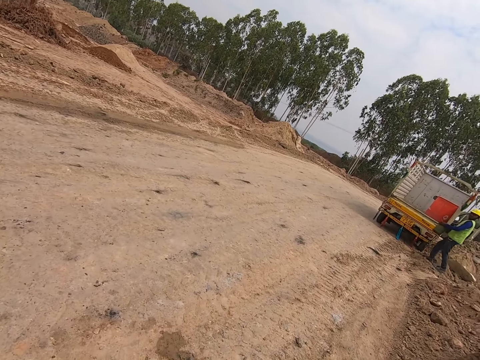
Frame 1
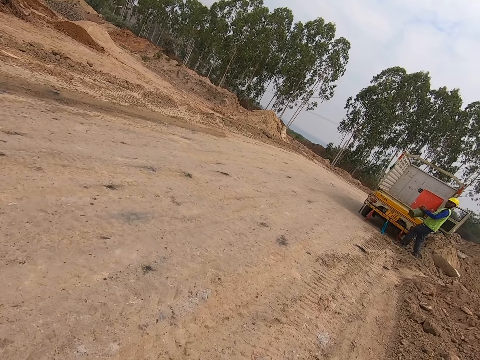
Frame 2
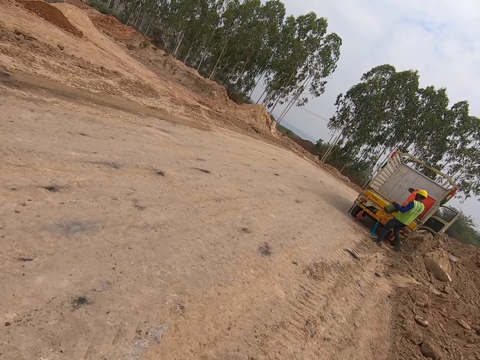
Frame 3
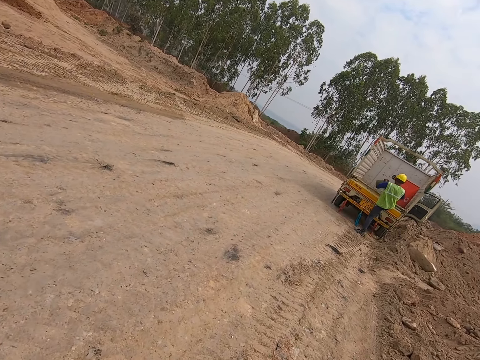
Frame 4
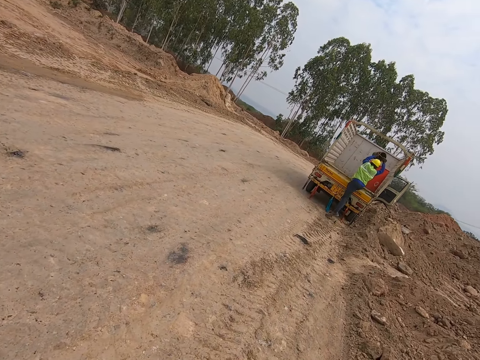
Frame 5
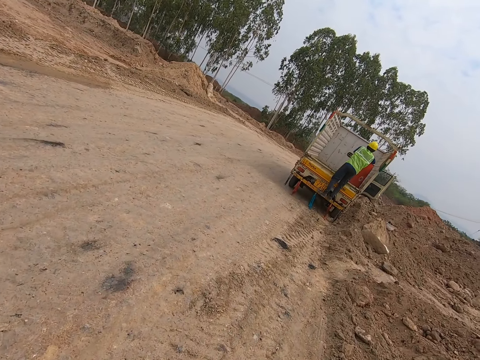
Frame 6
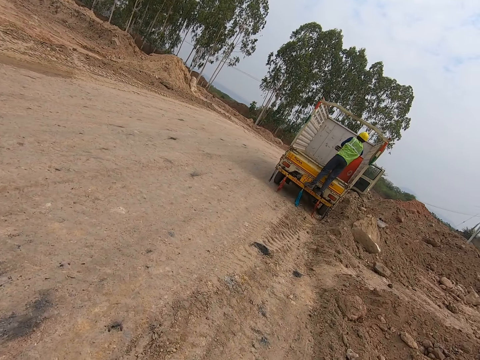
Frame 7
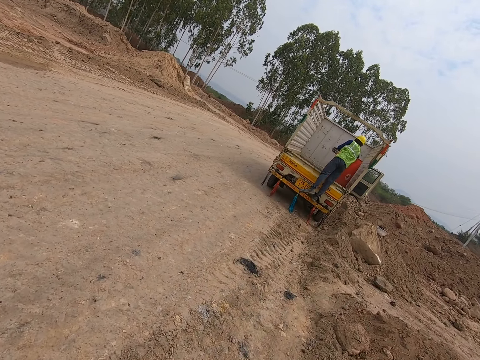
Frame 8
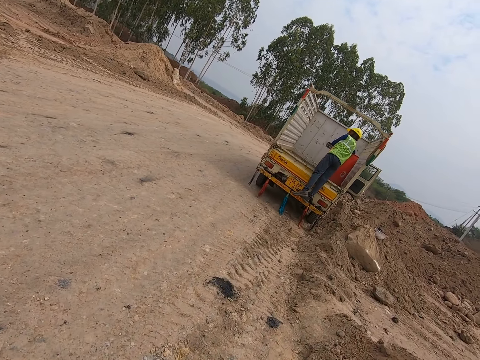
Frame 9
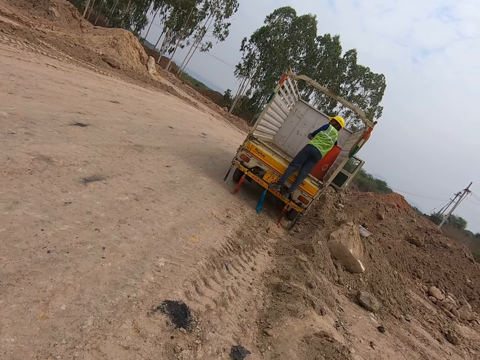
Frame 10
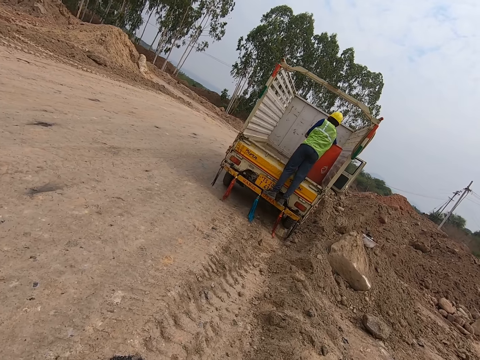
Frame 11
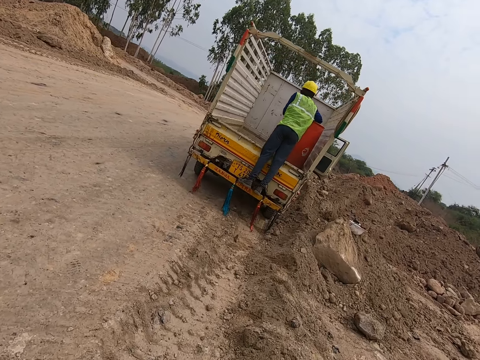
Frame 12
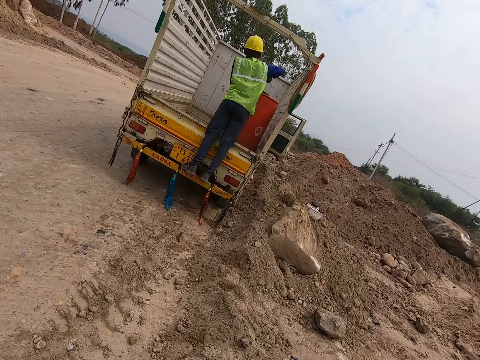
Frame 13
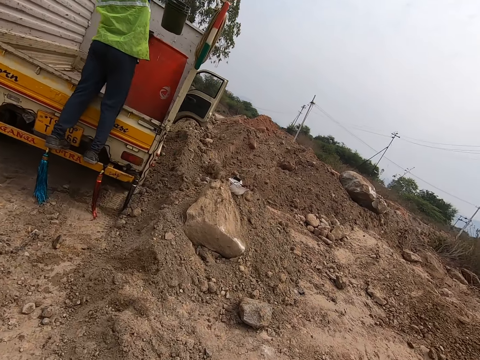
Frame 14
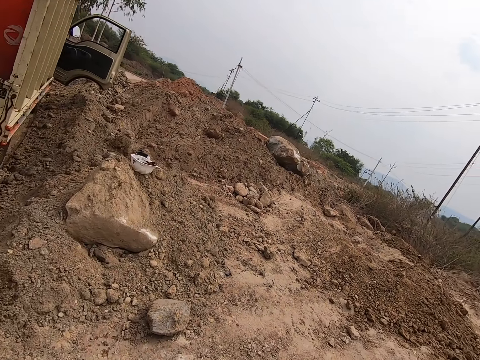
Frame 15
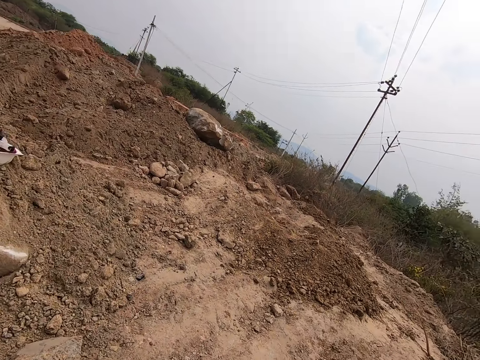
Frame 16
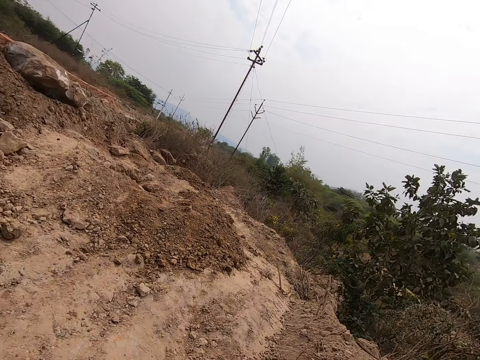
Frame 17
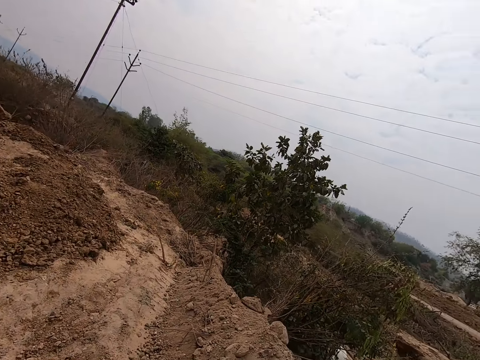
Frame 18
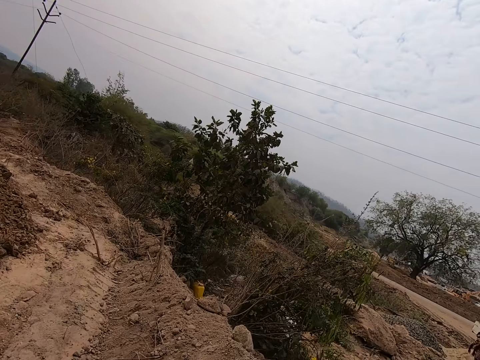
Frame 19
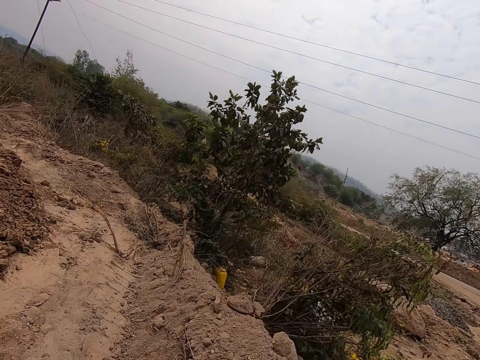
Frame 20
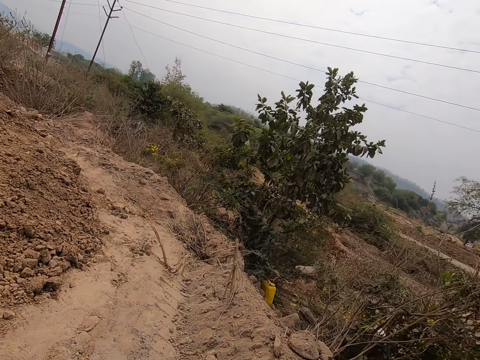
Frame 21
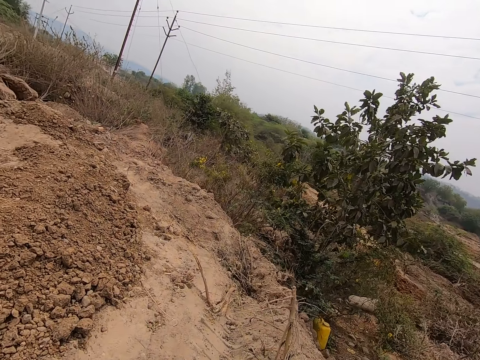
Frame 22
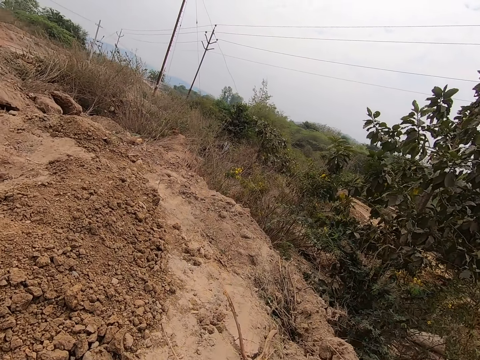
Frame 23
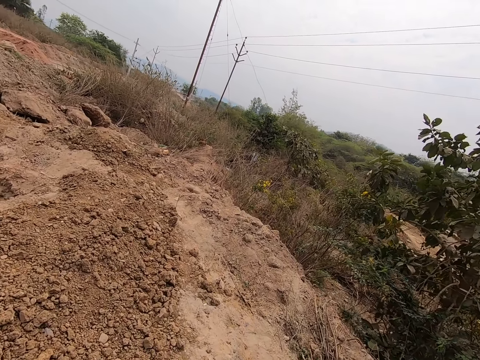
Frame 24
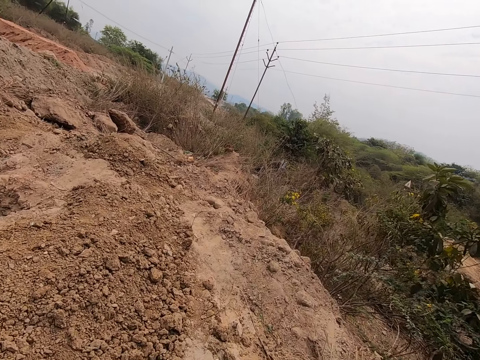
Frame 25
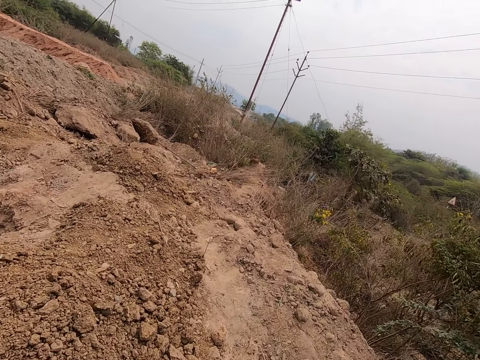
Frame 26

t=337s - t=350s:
The camera wearer turns right and walks forward. The person climbs the truck. The person fetches water from the drum with the bucket. The camera wearer turns right and walks forward.

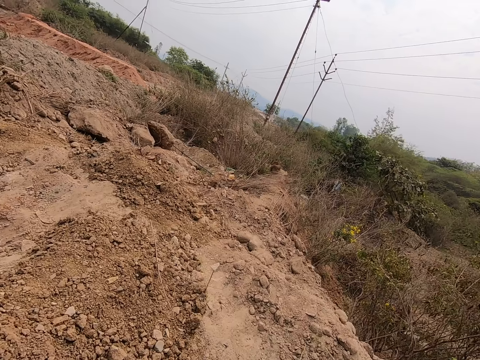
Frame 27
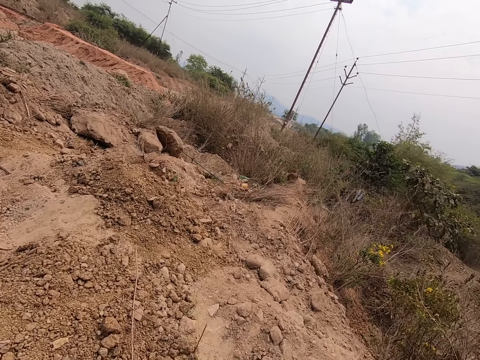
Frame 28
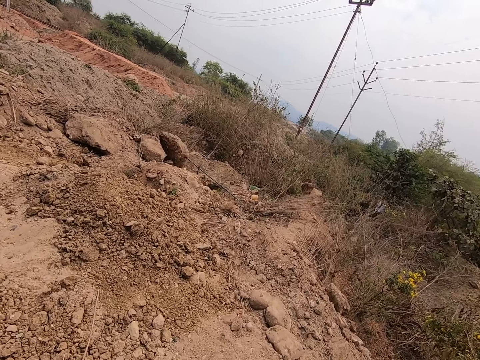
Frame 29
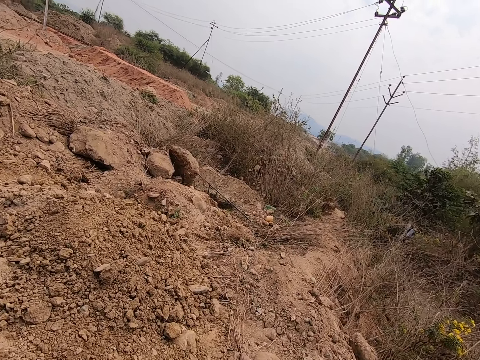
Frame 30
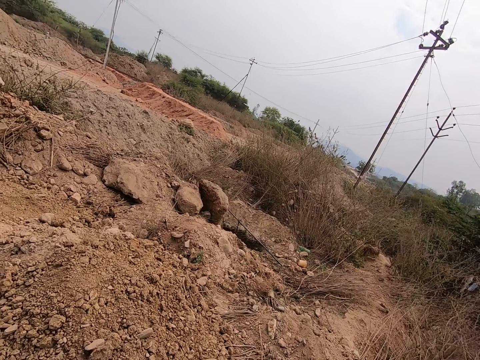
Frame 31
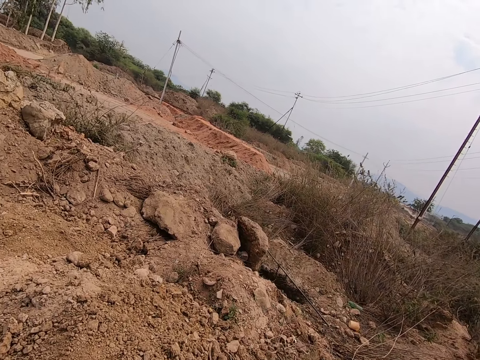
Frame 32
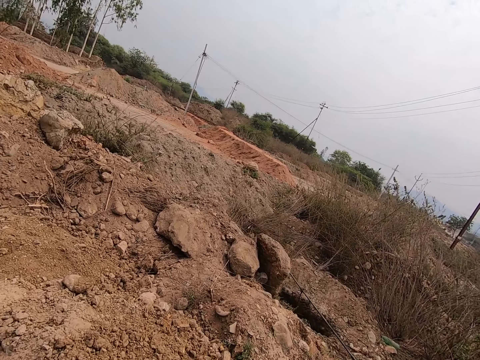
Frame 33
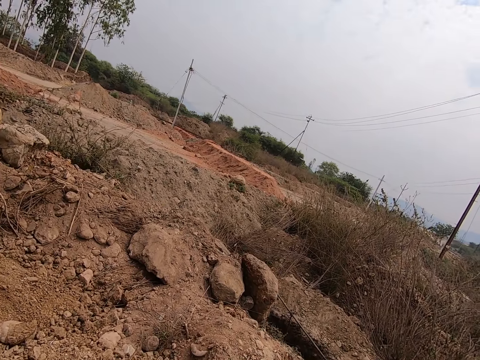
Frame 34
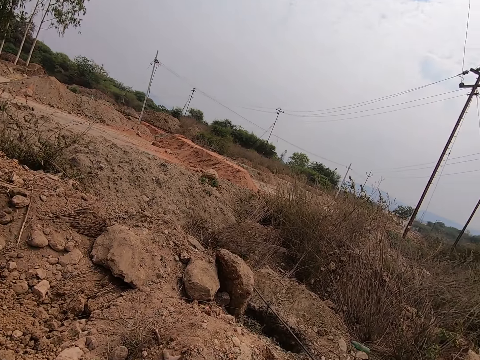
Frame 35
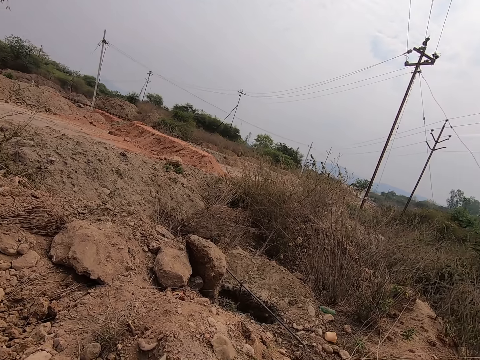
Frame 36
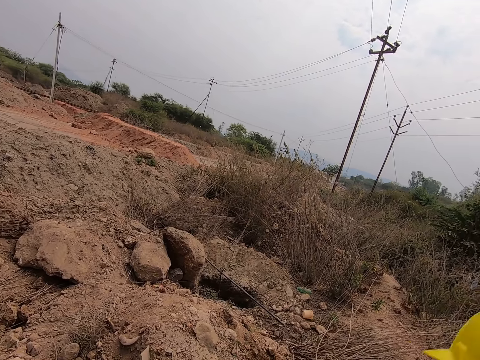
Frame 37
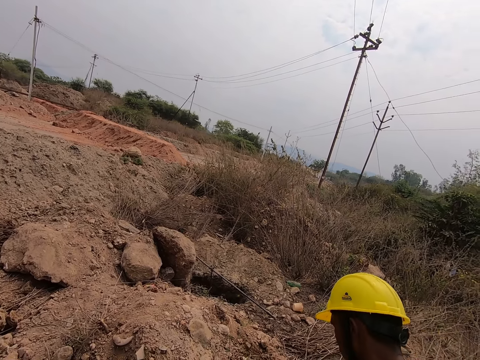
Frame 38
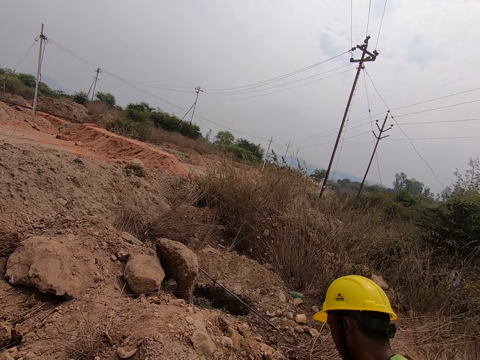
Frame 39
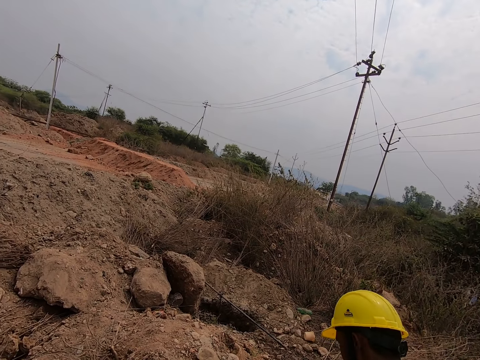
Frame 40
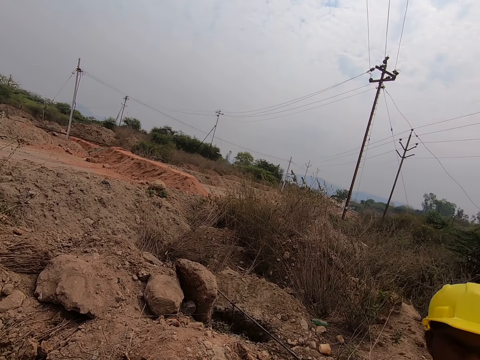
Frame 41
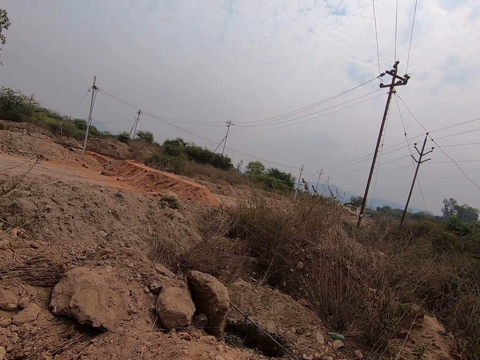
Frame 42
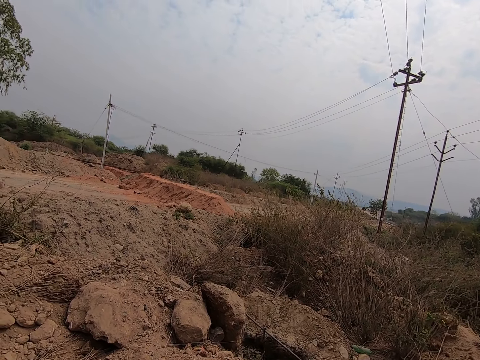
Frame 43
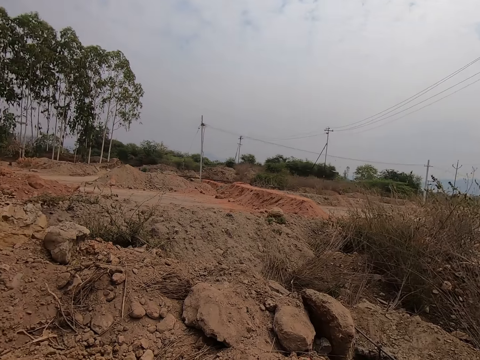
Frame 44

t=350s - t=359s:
The person looks down. A man converses with the camera wearer. The camera wearer looks around. They turn back.

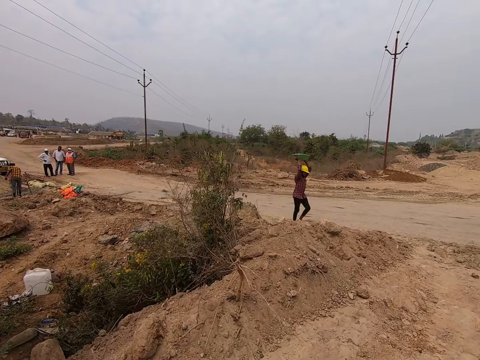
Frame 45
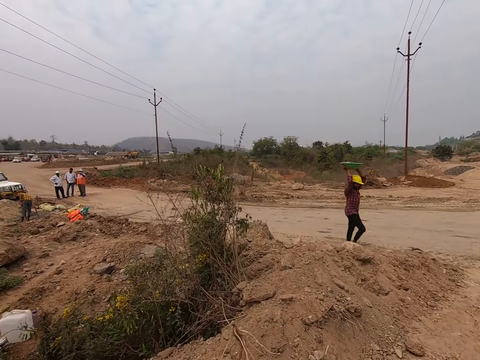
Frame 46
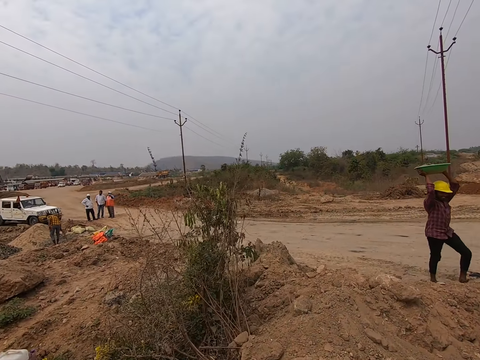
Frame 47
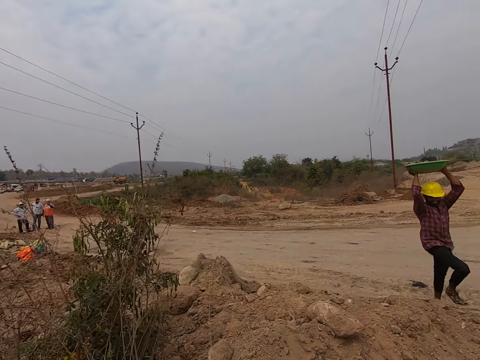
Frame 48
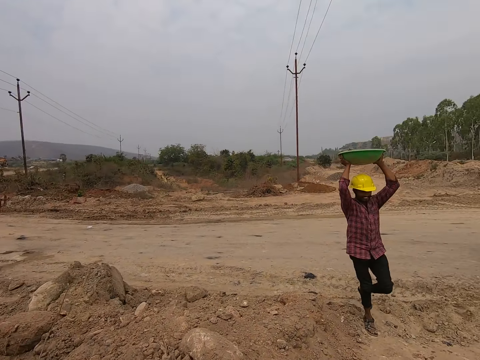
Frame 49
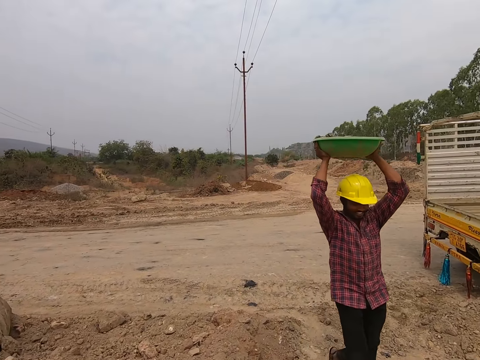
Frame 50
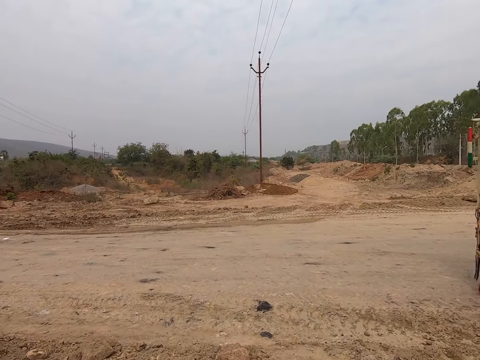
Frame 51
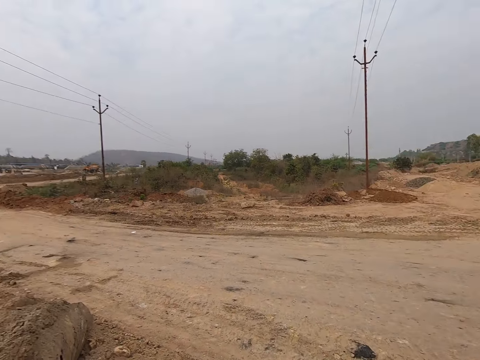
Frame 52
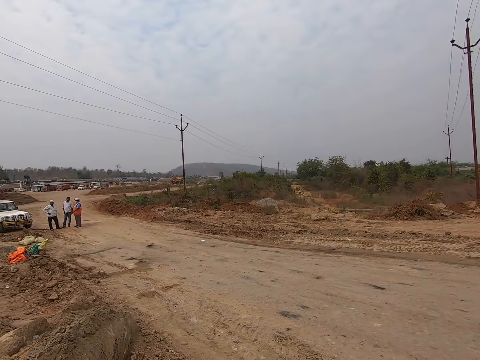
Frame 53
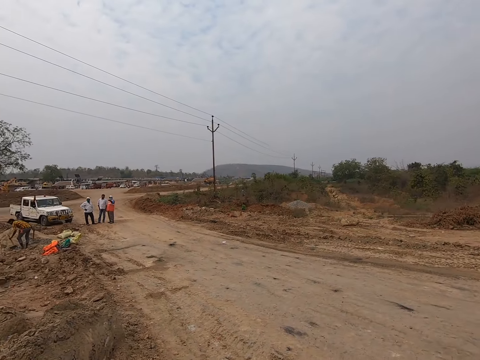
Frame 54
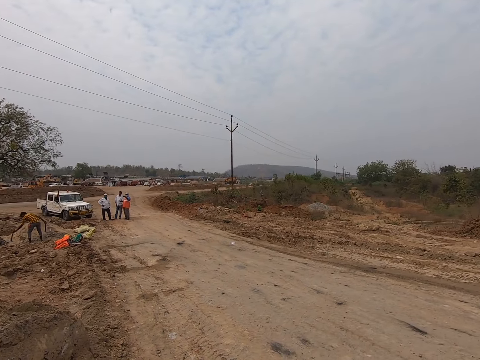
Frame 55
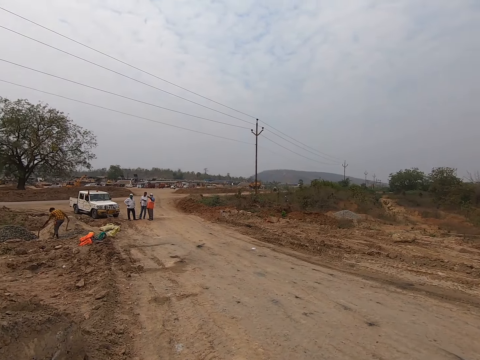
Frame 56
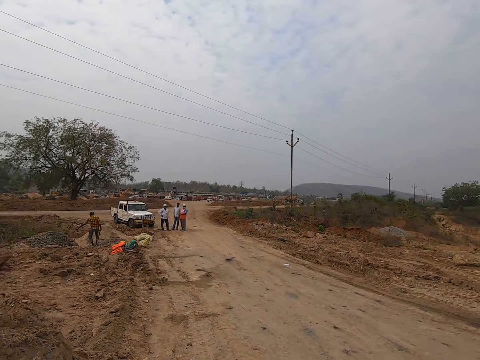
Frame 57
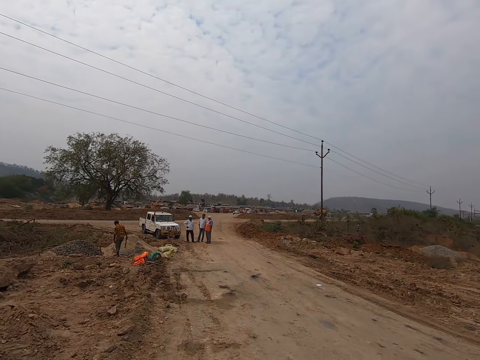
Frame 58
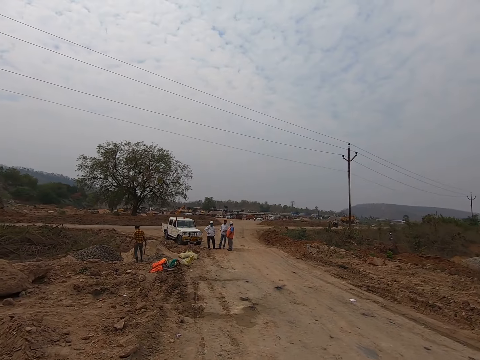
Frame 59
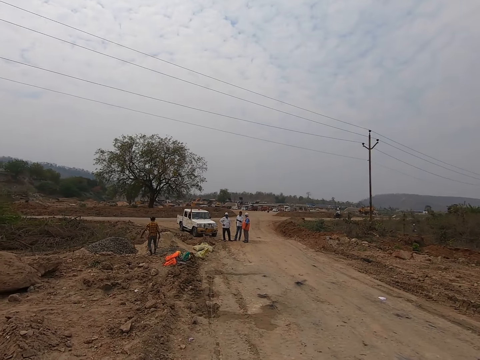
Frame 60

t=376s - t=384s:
A person walks around. The camera wearer talks to the person. They walk around and turn left.
